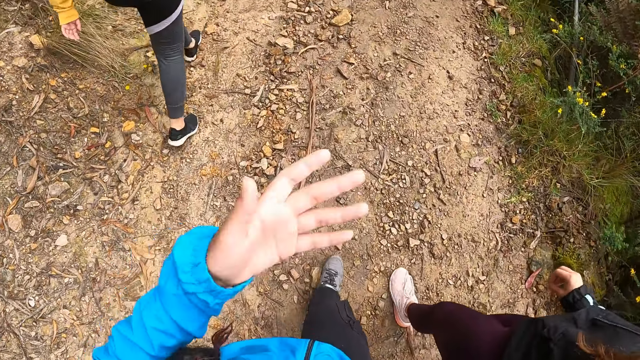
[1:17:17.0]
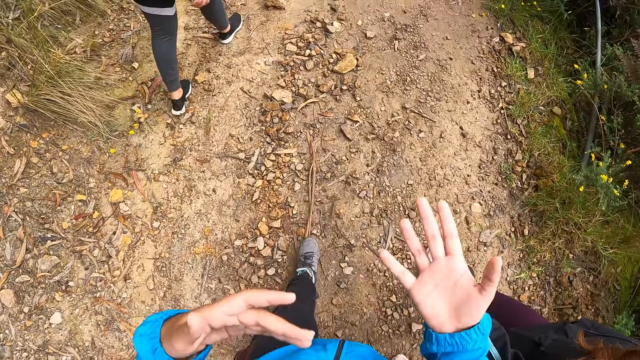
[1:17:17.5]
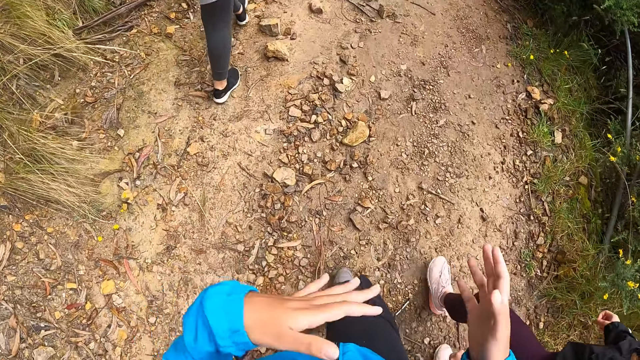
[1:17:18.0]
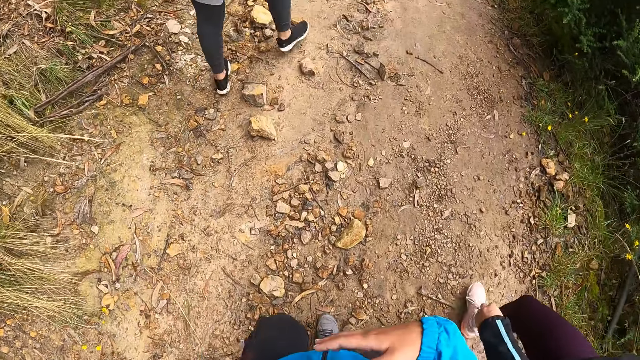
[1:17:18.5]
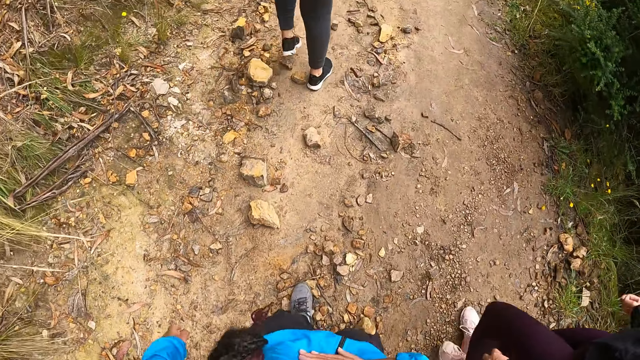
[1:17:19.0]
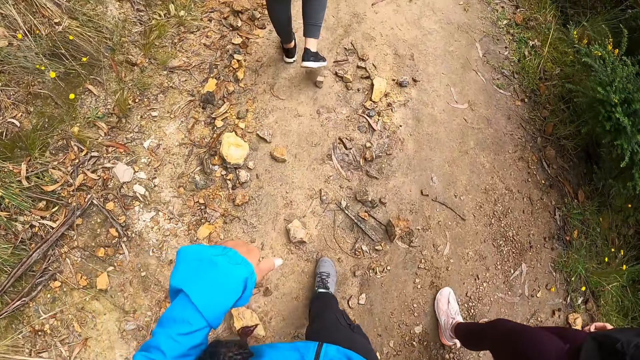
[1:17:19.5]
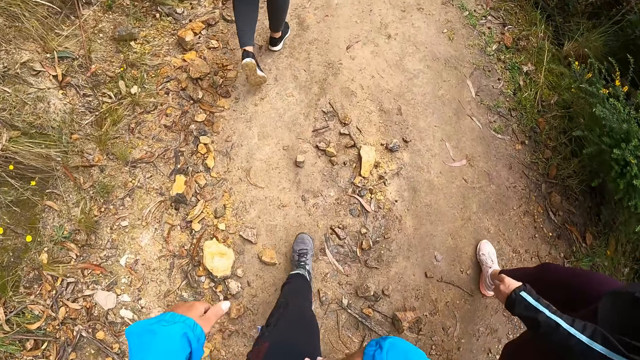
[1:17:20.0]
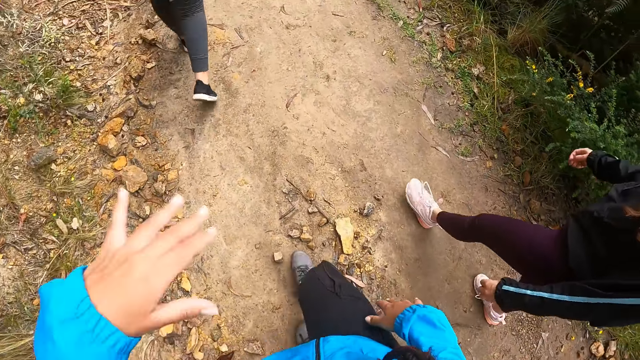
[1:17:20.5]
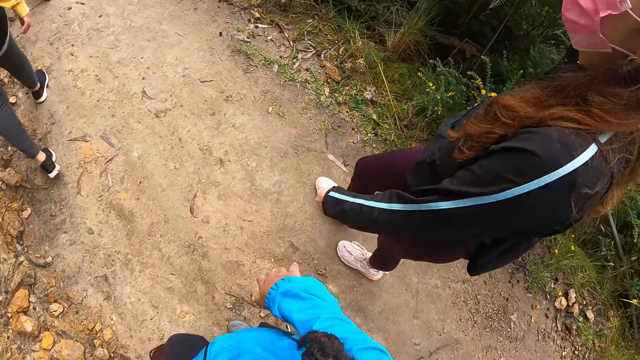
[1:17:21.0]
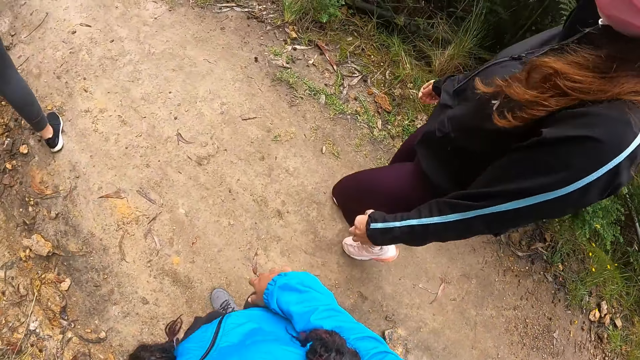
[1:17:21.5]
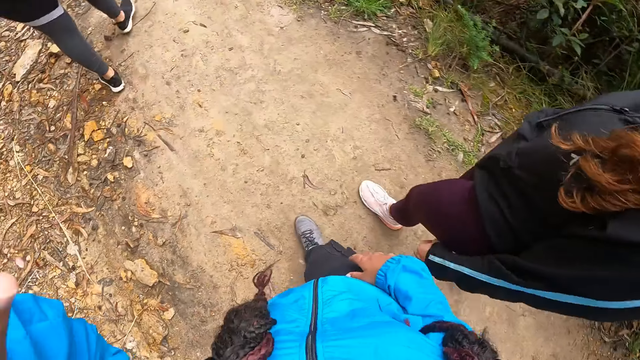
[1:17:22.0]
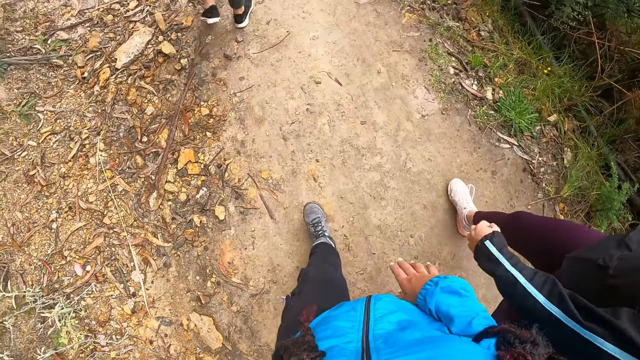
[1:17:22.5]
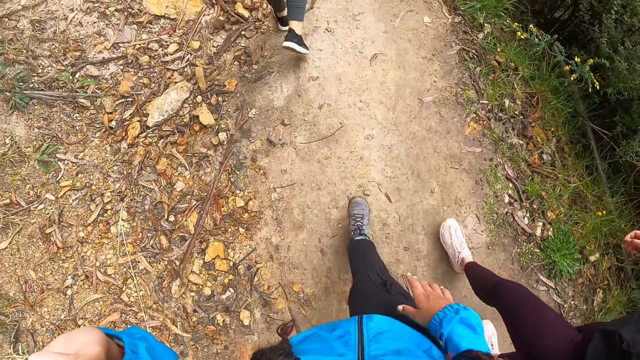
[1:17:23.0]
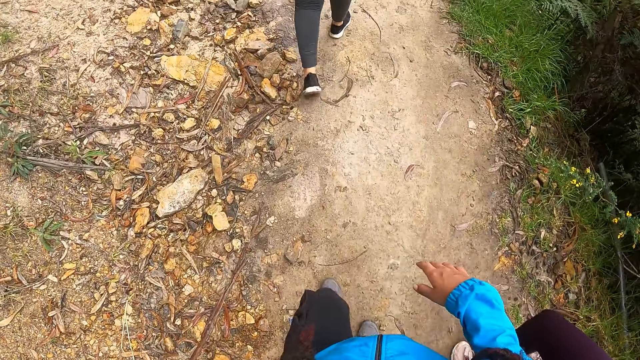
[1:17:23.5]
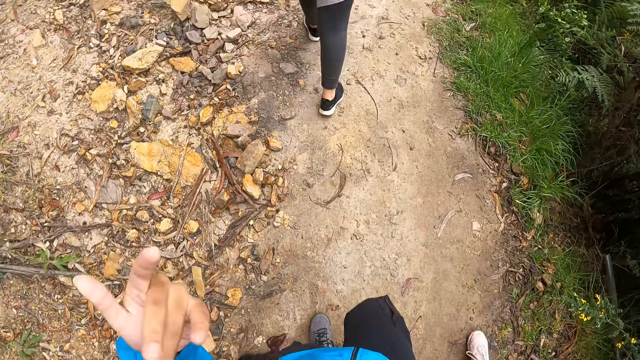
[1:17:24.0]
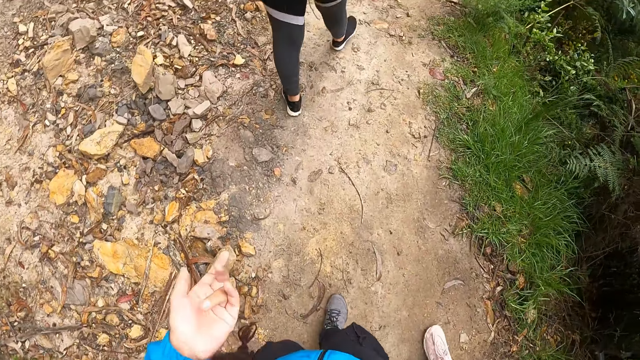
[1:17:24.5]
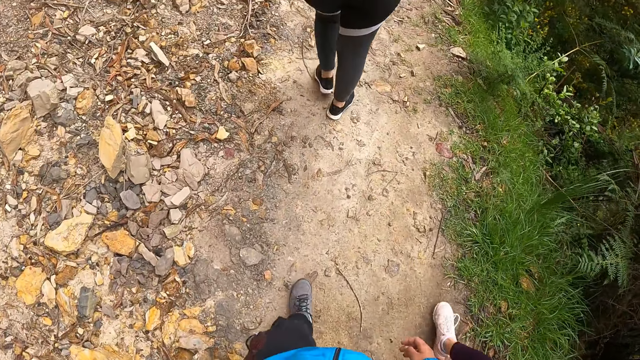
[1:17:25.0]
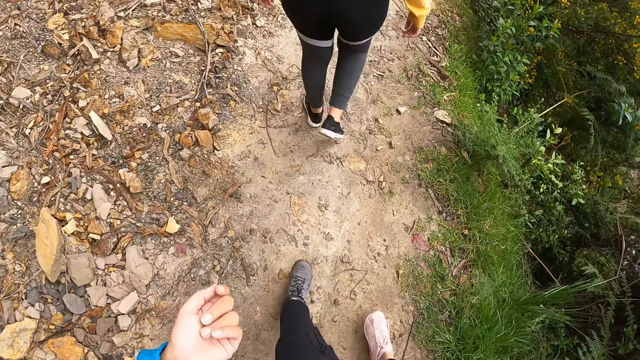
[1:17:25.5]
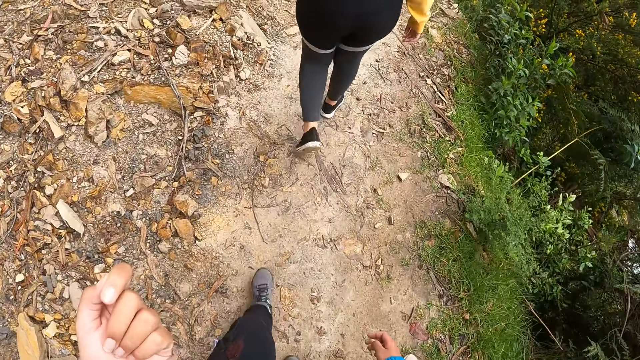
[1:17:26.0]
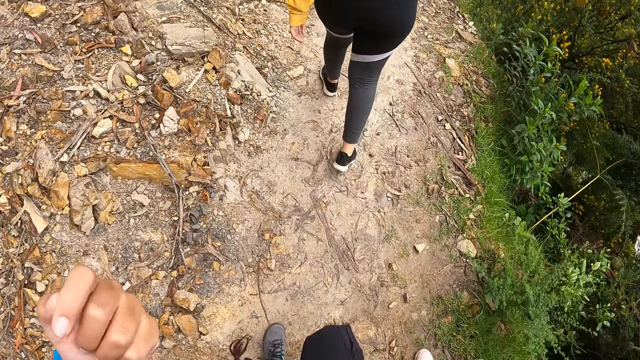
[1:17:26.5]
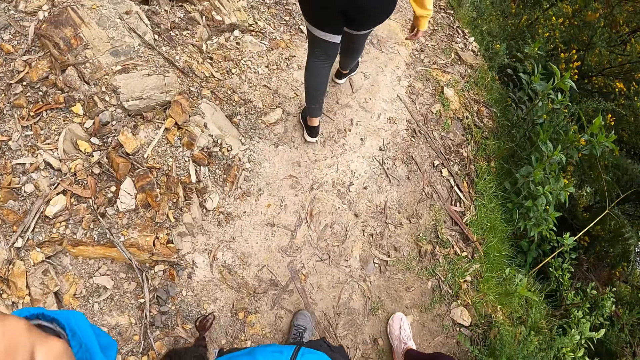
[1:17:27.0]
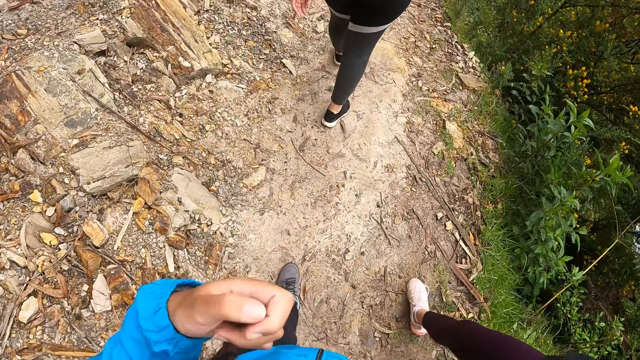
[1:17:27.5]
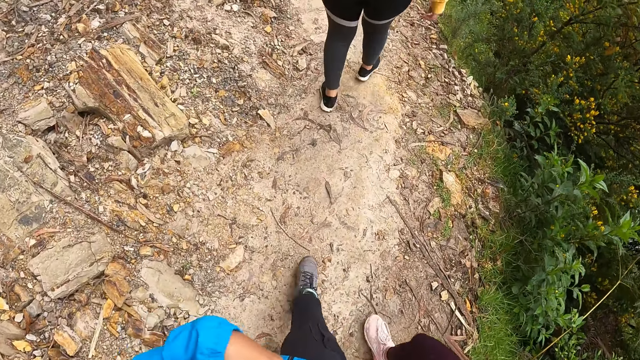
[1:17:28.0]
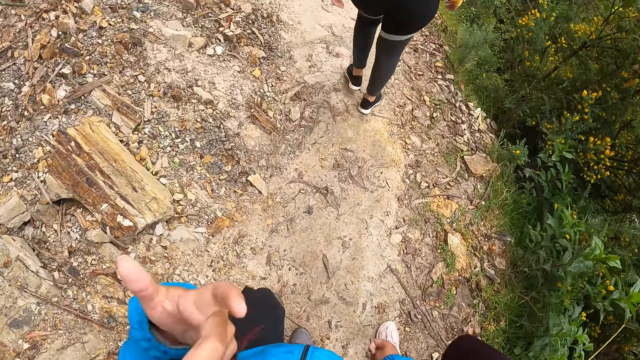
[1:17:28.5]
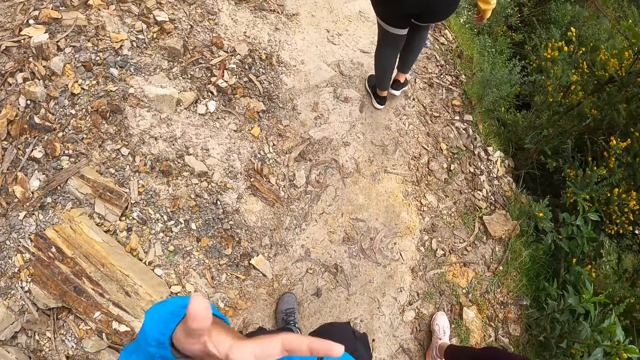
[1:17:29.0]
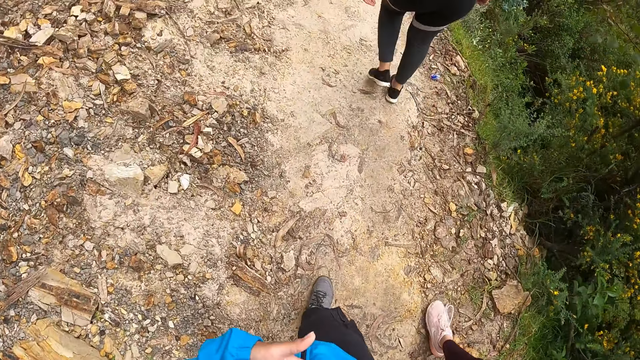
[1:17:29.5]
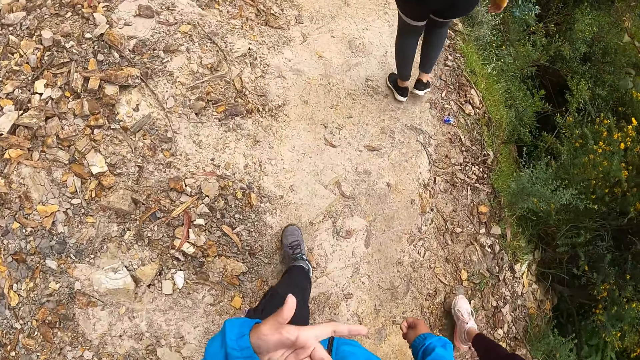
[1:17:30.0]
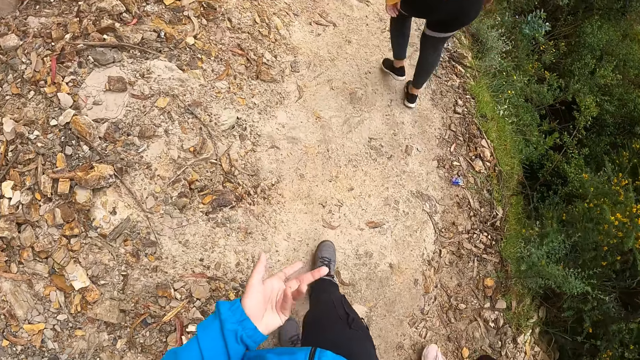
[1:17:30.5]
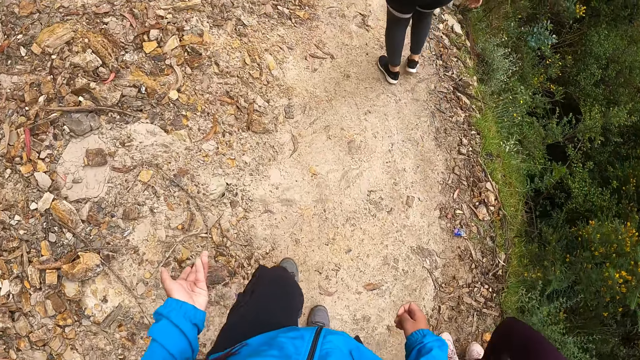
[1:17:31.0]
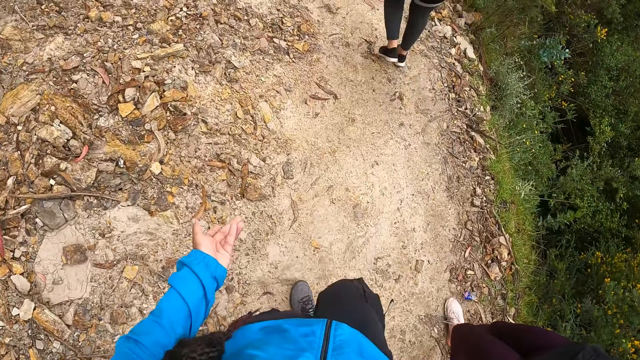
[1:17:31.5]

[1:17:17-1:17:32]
The camera wearer folds her hands. She moves her hands.

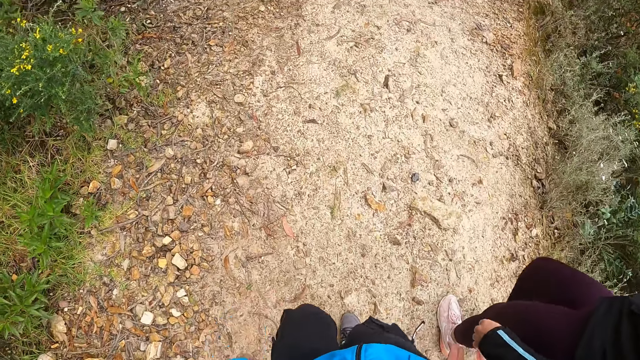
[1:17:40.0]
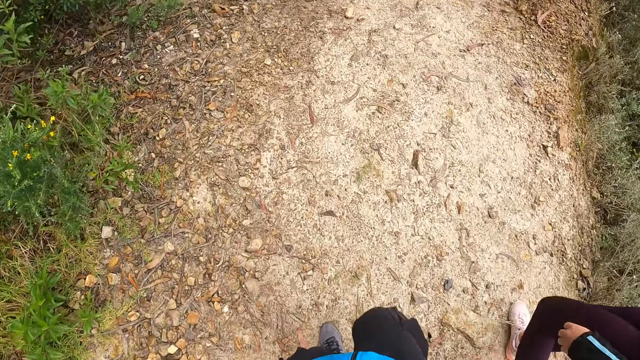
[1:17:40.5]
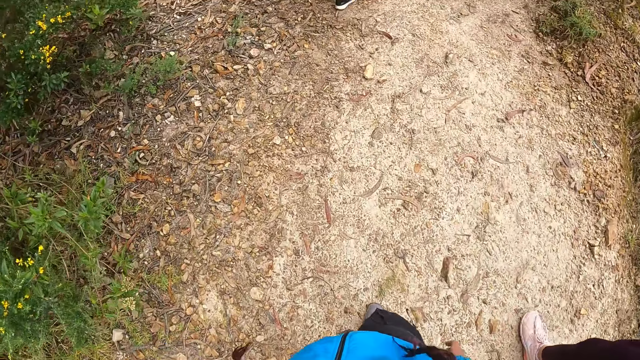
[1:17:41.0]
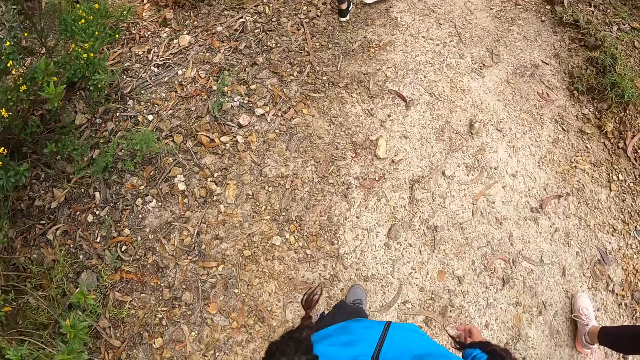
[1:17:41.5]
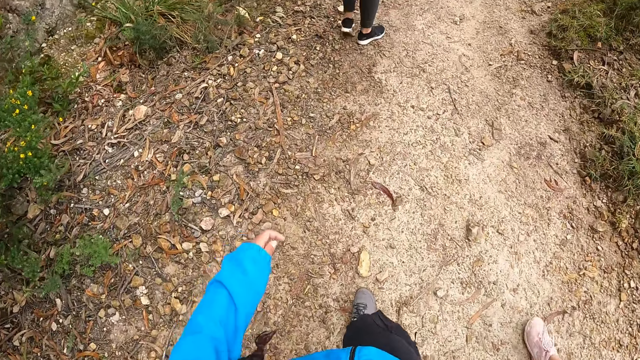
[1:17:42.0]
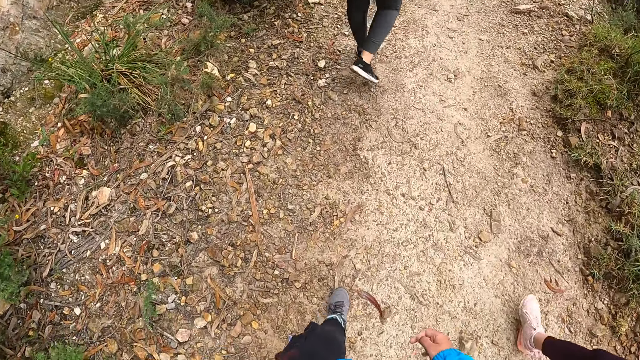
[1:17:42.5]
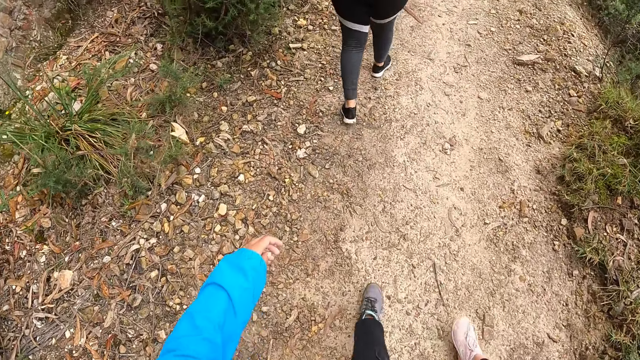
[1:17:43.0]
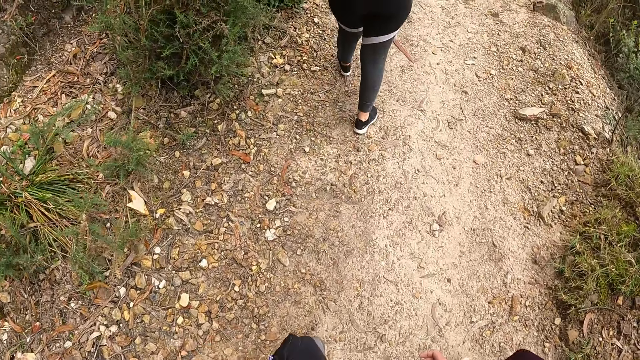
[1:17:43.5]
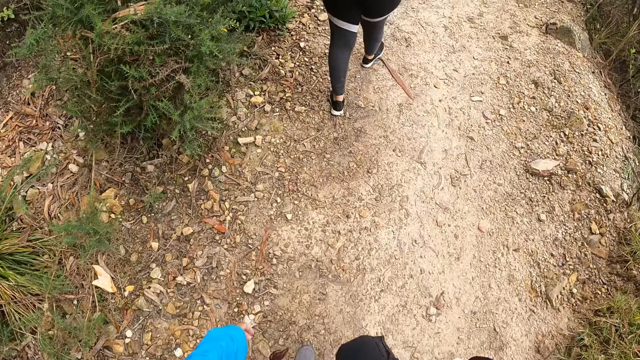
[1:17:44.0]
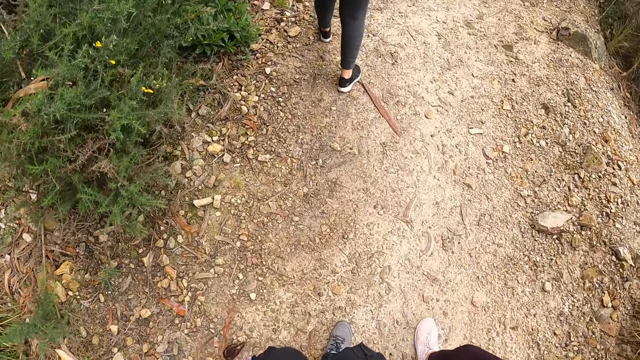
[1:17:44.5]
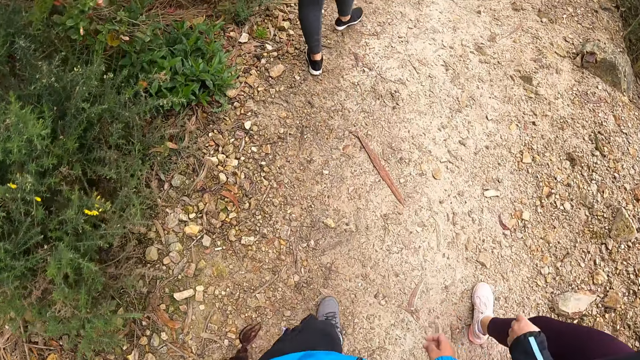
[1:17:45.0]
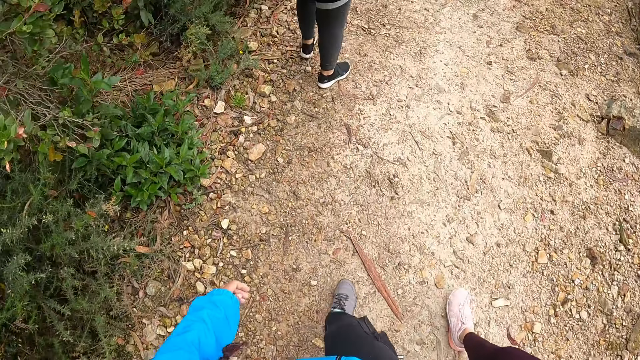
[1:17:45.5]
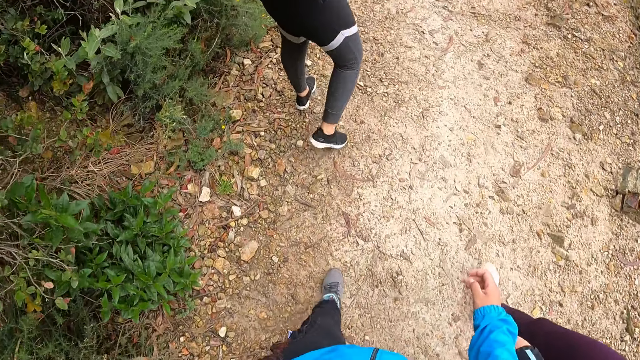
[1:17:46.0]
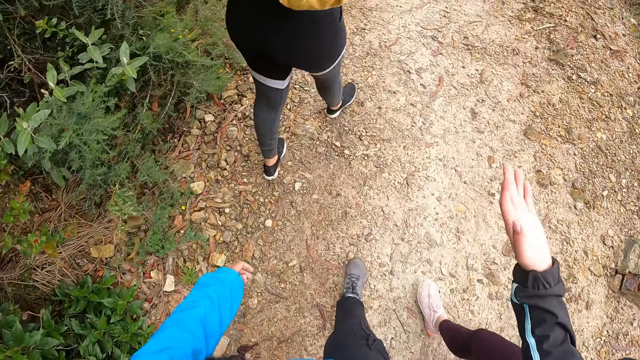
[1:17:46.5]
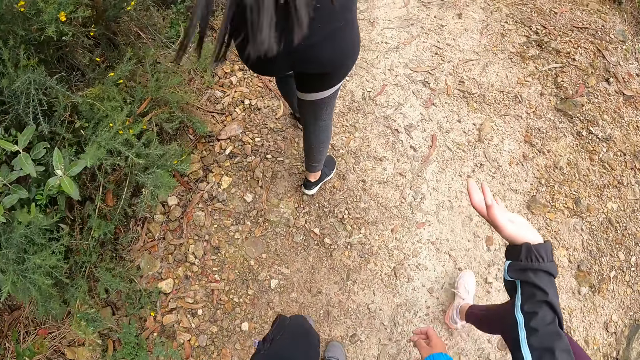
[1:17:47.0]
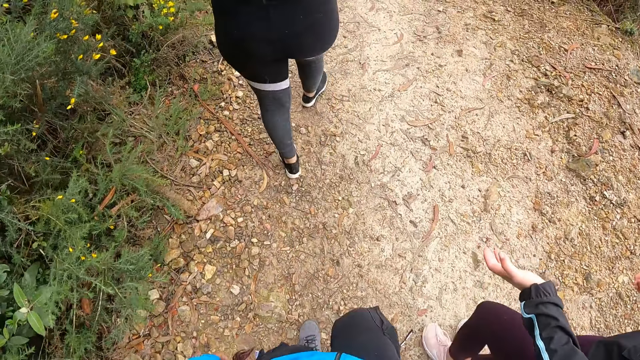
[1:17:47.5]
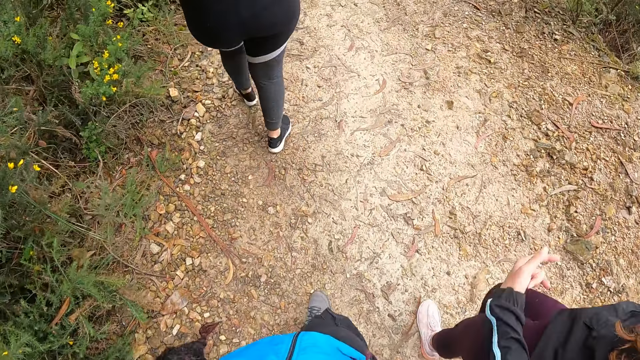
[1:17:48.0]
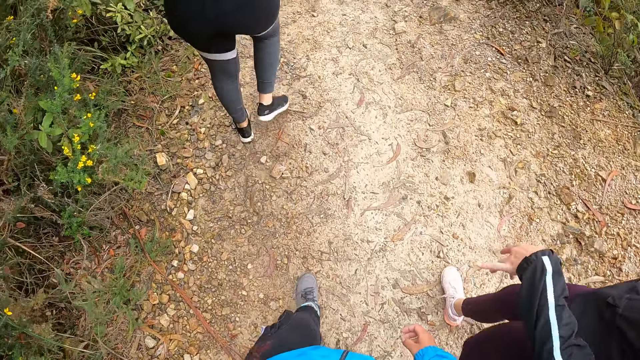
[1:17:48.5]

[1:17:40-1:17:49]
The camera wearer walks around.
